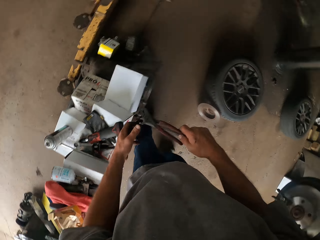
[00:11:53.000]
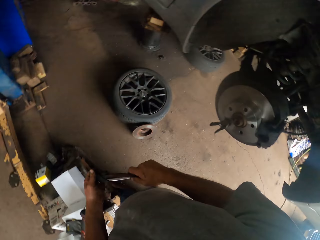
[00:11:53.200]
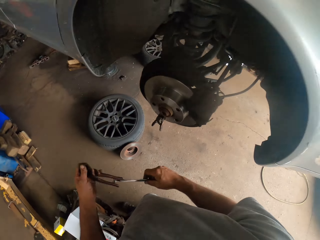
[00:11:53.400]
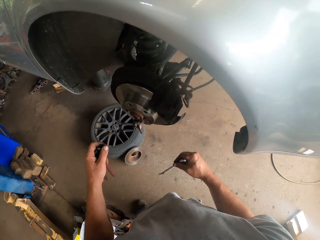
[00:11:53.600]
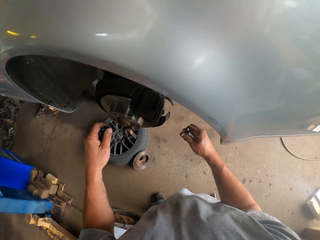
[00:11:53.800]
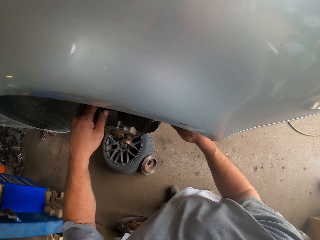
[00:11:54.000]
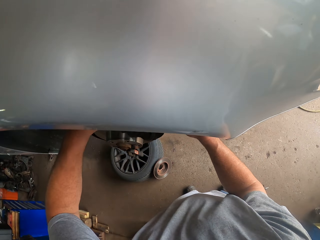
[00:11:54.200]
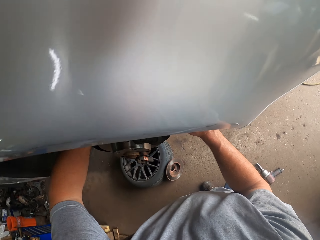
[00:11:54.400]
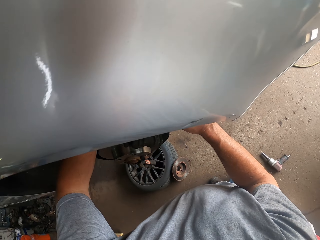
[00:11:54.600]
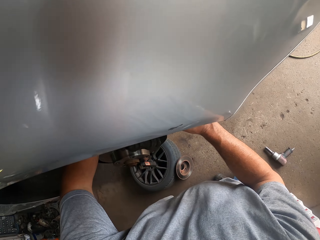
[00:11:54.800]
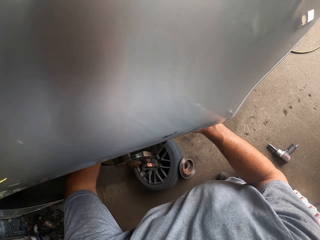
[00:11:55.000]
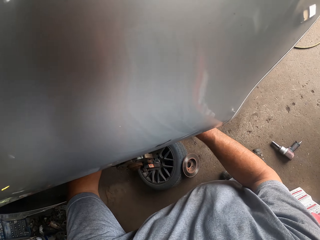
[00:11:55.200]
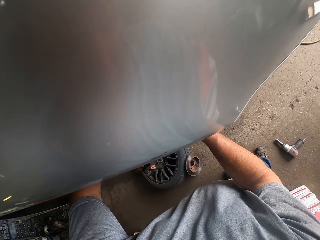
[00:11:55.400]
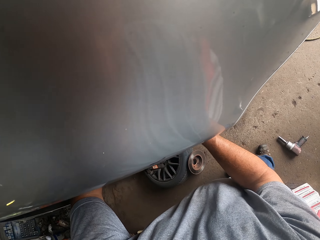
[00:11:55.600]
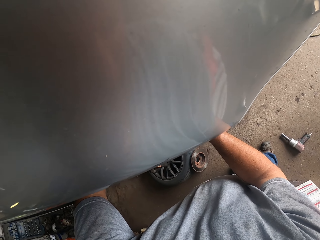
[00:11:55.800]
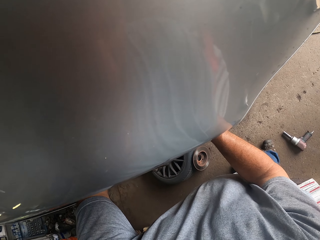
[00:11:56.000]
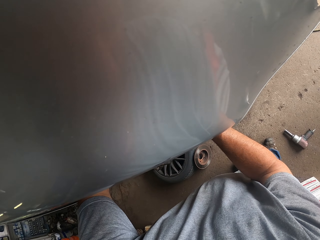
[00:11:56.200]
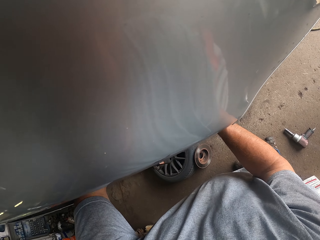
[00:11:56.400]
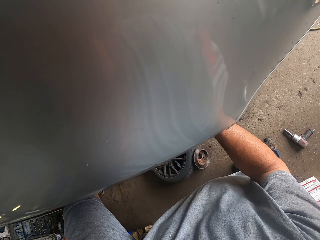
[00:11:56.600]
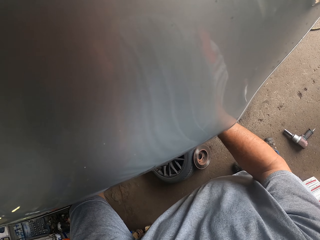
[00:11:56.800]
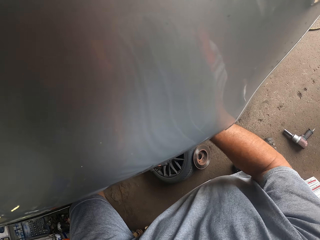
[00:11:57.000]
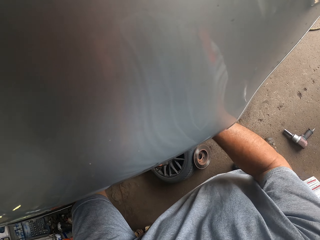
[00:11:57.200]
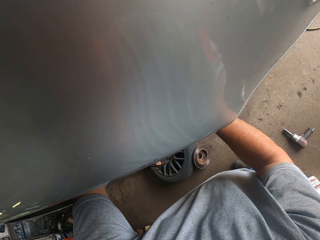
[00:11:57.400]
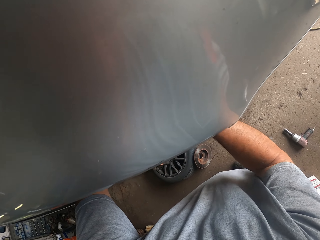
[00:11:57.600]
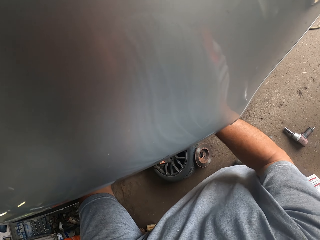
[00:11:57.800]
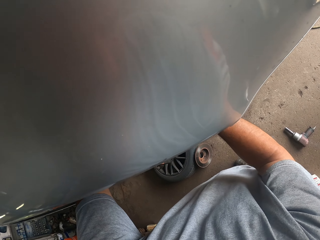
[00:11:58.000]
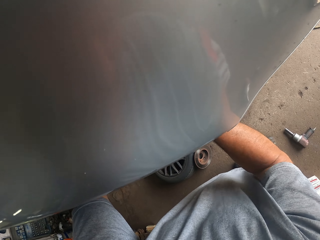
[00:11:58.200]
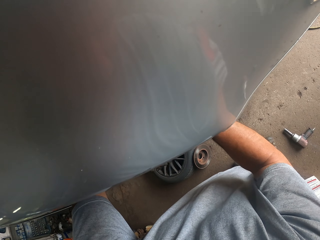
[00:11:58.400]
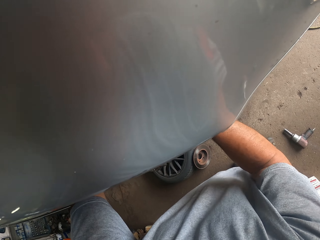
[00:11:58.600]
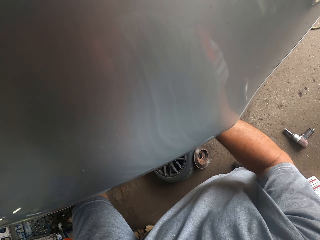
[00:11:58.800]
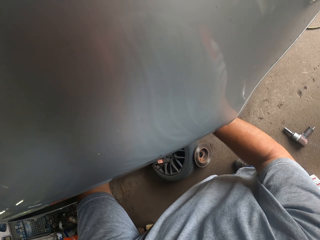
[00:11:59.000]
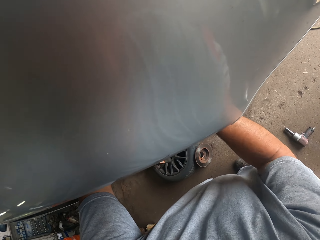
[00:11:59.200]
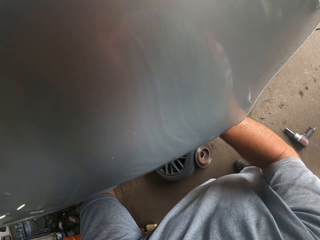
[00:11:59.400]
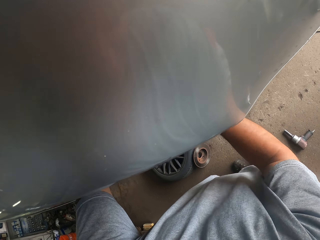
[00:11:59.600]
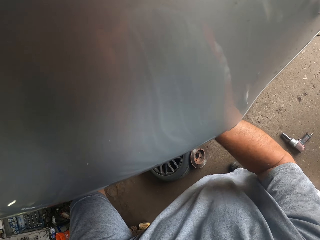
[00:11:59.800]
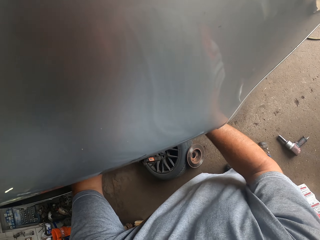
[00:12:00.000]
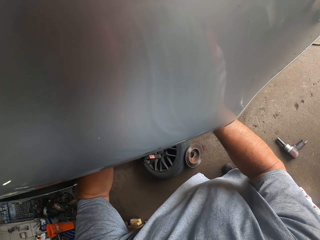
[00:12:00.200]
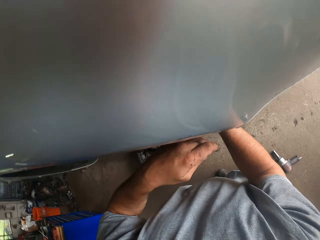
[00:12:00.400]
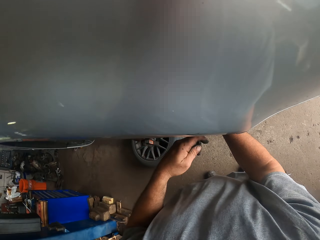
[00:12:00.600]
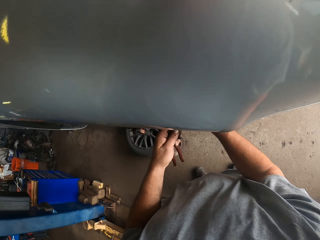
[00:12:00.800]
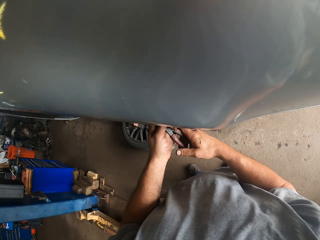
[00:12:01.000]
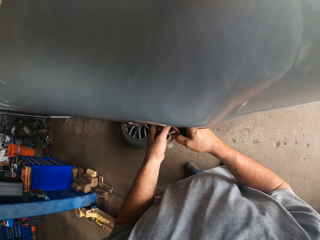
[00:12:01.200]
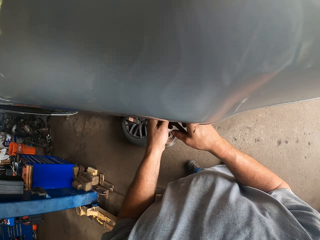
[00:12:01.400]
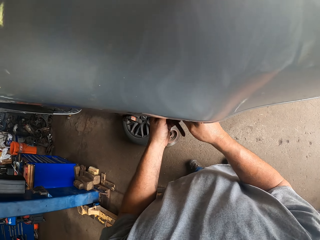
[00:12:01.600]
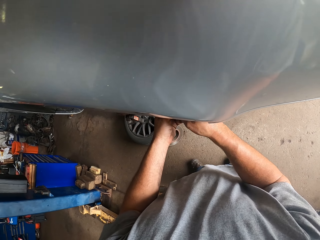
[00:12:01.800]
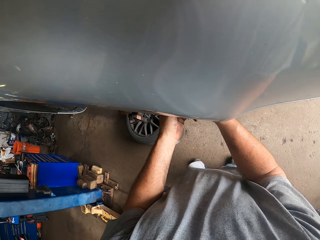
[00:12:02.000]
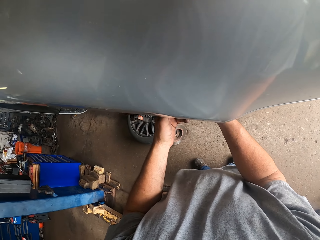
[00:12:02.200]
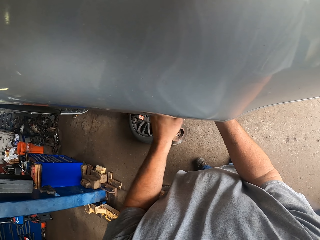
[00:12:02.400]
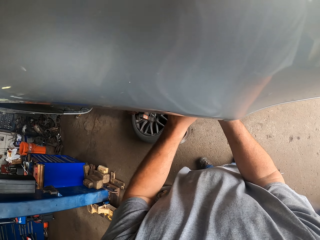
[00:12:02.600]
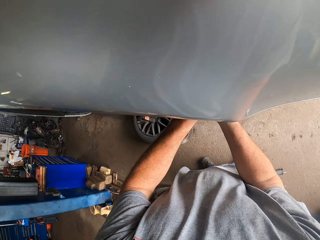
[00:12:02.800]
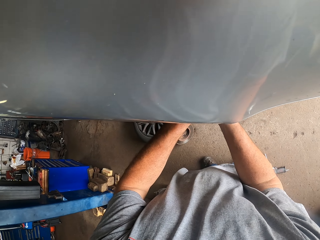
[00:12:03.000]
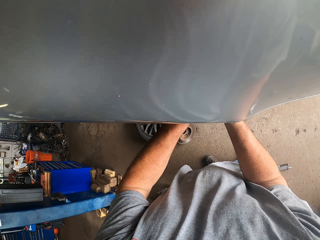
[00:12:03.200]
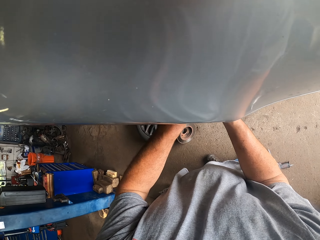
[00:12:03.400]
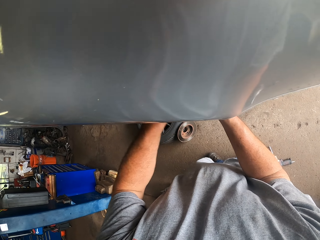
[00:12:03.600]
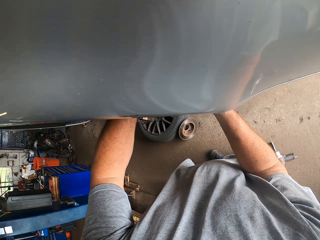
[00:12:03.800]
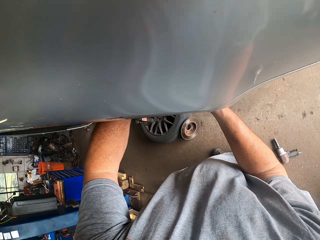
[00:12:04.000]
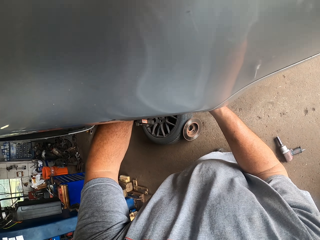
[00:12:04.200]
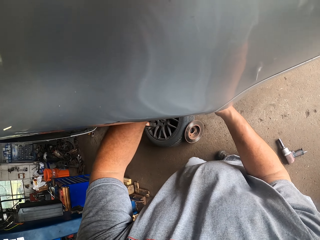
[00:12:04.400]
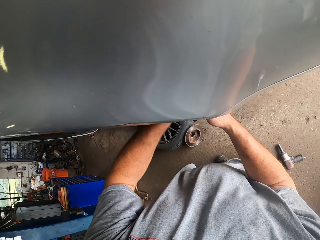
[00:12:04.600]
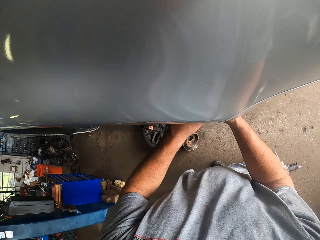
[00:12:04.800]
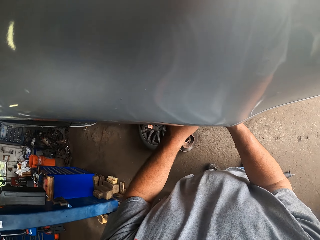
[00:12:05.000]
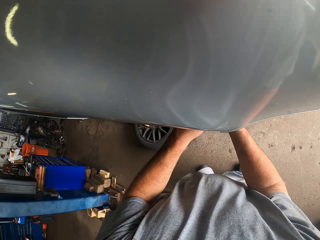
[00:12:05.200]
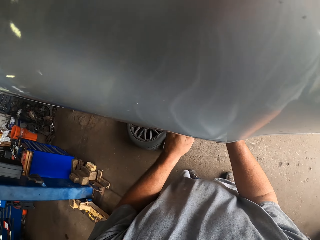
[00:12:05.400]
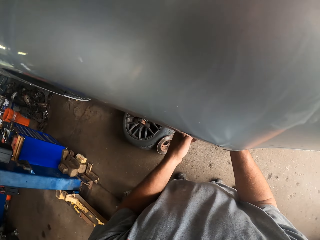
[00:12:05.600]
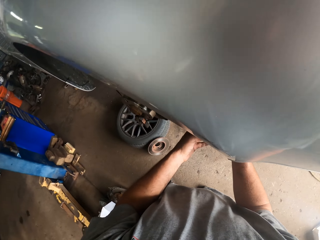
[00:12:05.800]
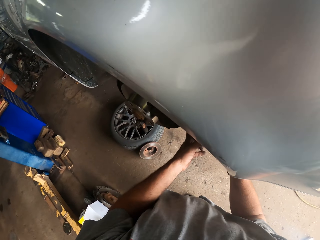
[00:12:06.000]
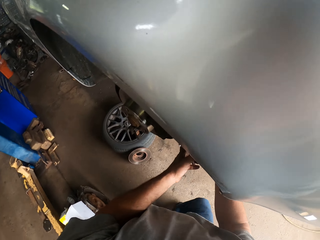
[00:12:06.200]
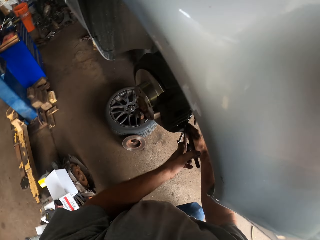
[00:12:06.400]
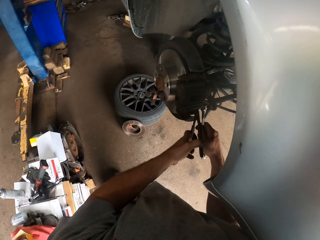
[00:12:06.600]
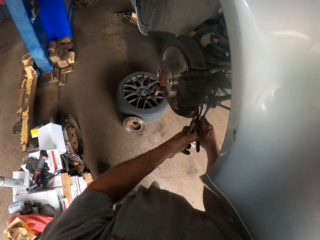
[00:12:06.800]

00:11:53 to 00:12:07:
The camera wearer turns right. They fix the brake caliper or wheel hub. They move a hand away from the wheel hub. They fix the wheel hub.

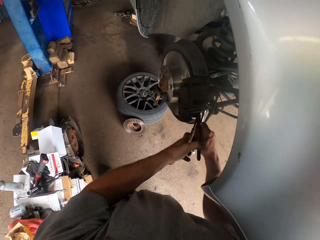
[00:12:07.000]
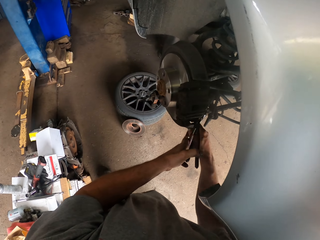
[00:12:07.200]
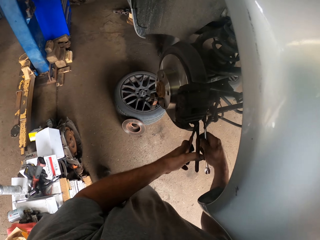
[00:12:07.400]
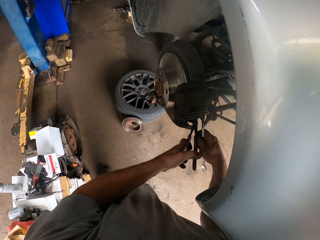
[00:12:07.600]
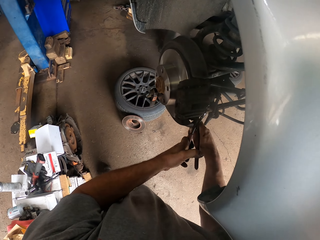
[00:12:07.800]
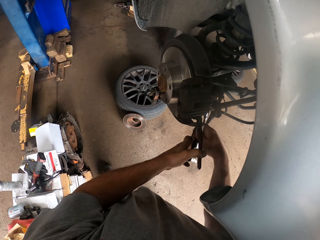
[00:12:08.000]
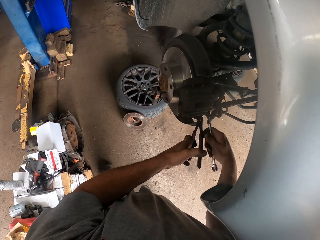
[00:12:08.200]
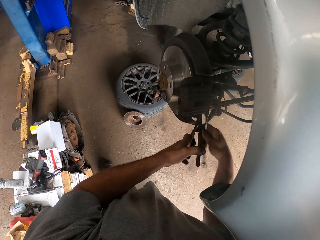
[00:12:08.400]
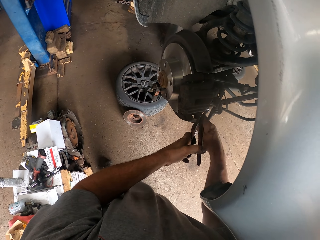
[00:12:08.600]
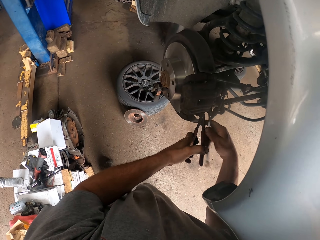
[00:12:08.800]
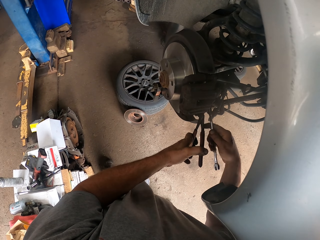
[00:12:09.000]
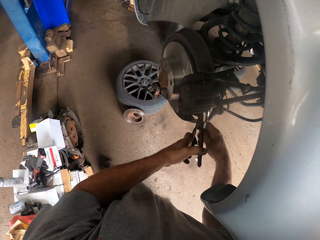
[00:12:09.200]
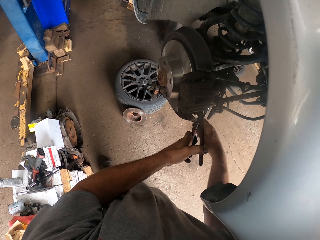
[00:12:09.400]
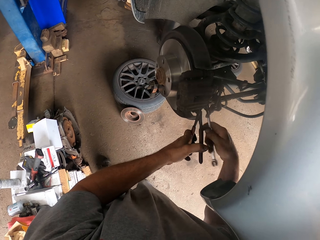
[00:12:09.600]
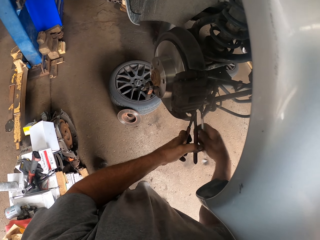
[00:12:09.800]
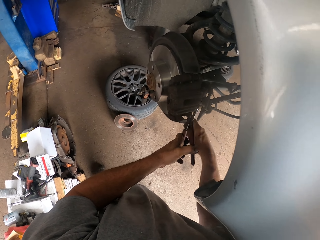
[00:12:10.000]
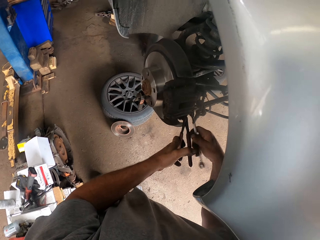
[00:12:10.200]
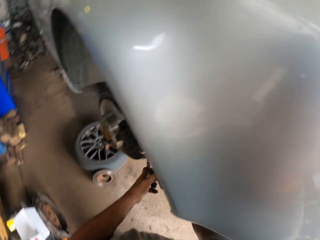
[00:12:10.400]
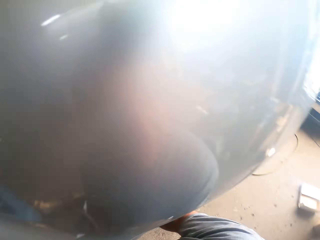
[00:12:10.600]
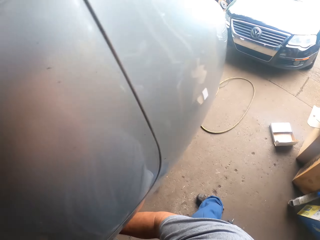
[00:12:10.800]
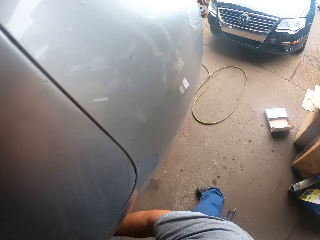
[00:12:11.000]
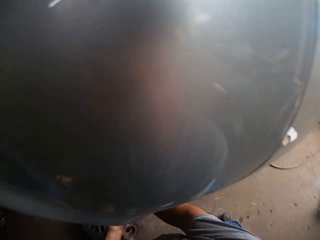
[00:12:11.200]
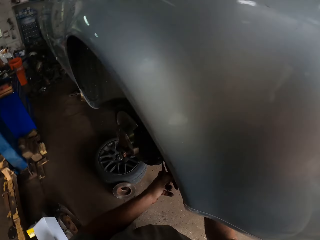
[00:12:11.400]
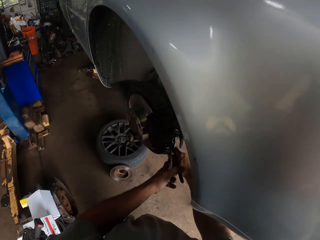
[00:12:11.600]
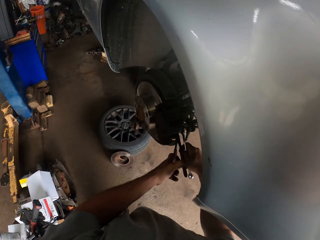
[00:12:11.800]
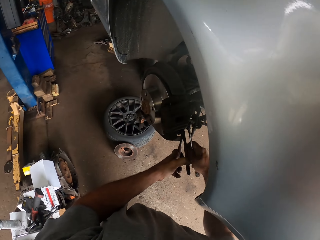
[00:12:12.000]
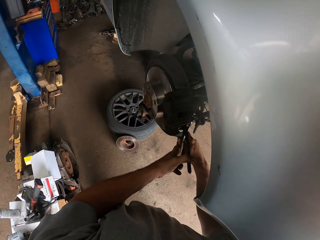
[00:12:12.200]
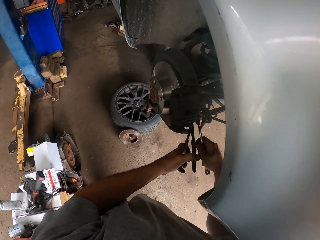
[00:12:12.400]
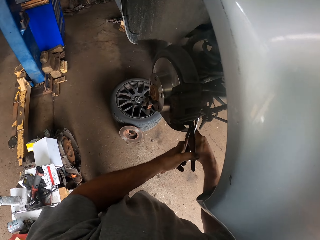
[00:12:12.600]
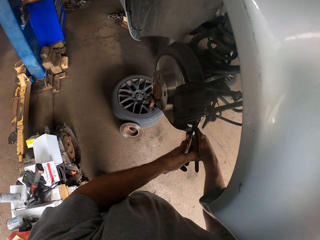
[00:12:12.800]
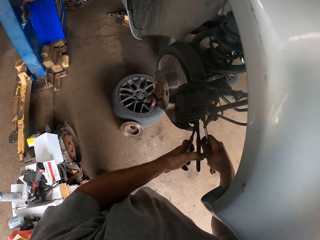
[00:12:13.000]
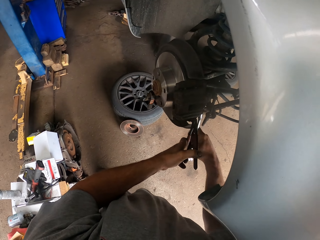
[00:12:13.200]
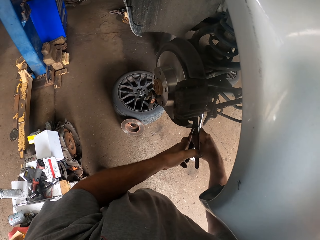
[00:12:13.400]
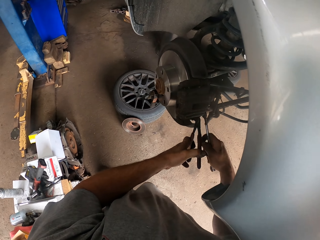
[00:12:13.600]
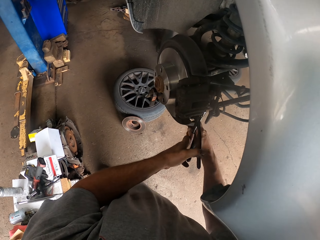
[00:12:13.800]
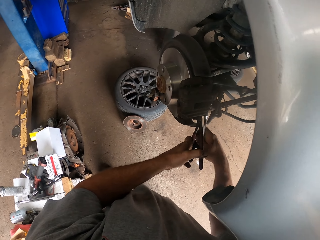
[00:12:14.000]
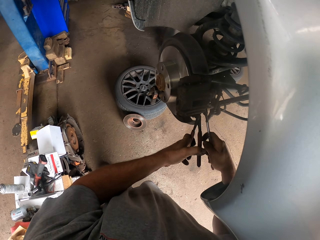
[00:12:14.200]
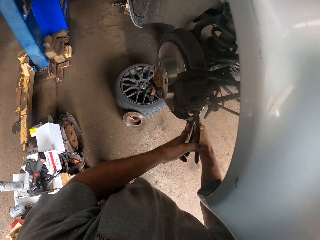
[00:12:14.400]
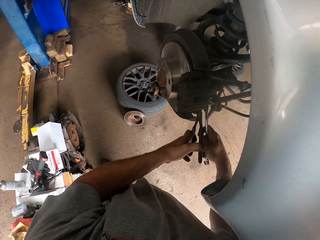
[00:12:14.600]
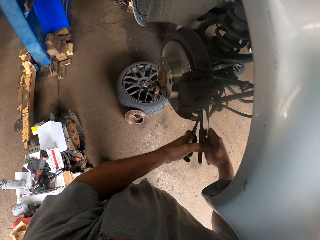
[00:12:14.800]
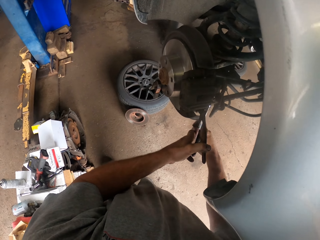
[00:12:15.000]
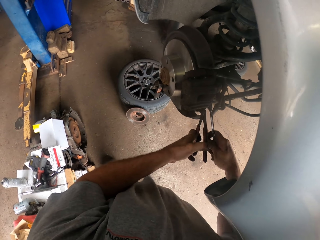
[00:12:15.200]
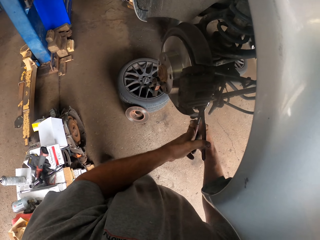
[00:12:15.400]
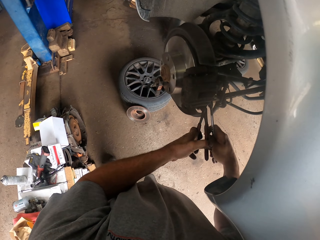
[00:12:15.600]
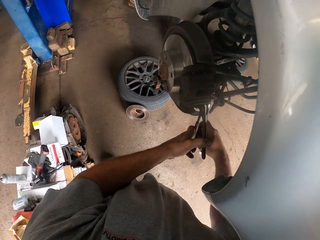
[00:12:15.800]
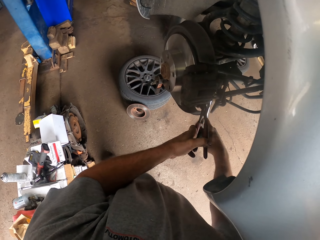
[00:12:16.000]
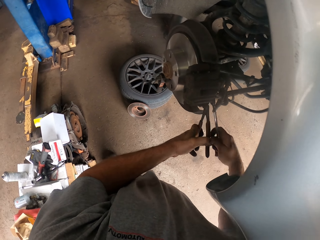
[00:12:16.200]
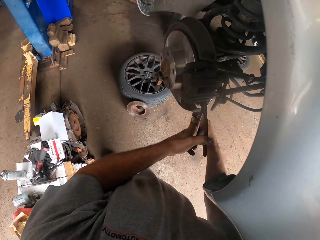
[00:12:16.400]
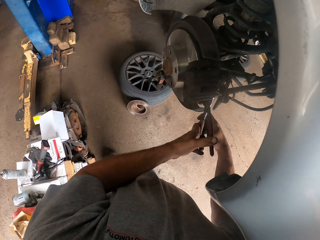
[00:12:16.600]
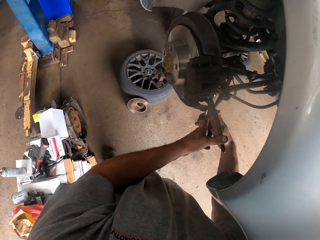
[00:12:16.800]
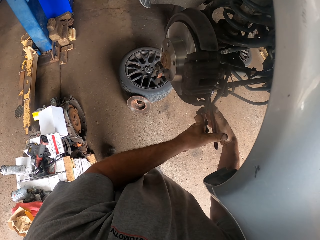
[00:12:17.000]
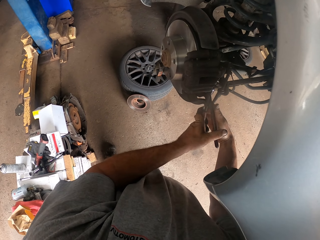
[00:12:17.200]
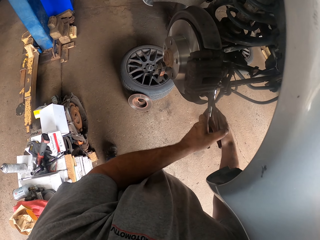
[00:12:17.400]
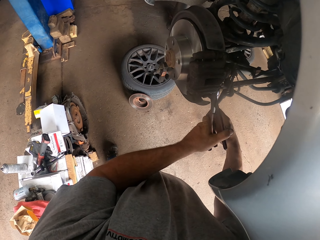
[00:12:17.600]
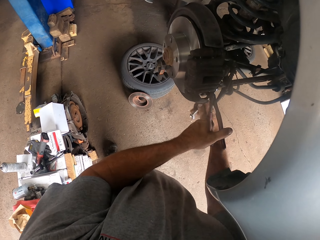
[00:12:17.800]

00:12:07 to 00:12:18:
The camera wearer tightens the bolt. They look around the garage. They tighten the bolt. They fix the wheel hub.
